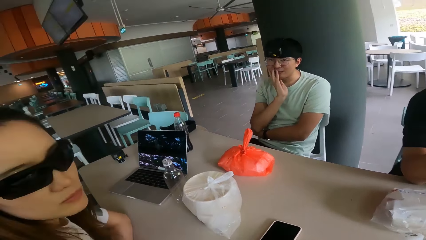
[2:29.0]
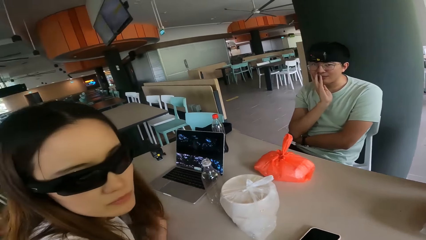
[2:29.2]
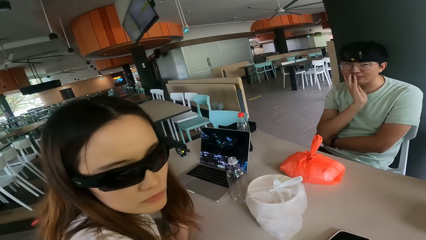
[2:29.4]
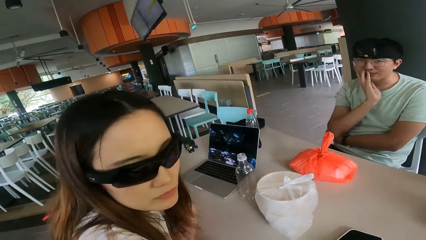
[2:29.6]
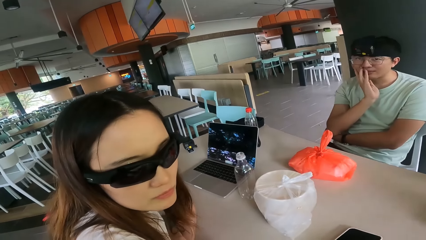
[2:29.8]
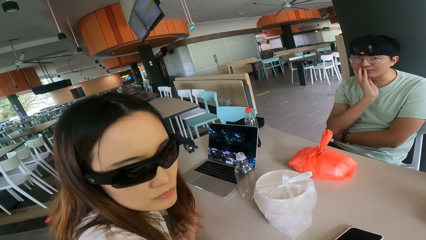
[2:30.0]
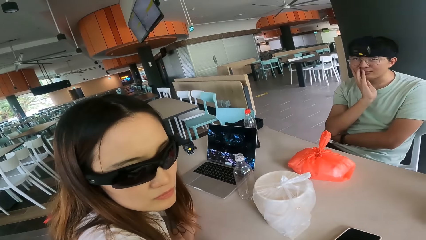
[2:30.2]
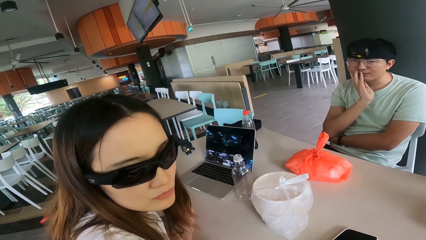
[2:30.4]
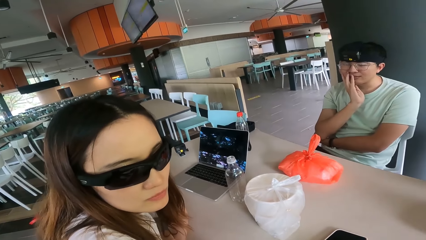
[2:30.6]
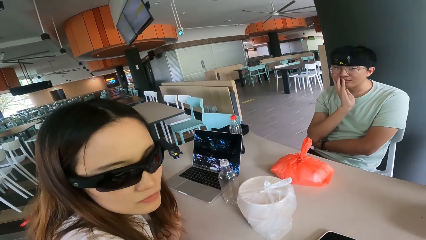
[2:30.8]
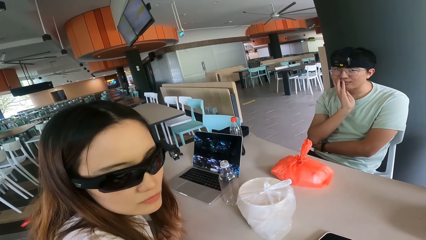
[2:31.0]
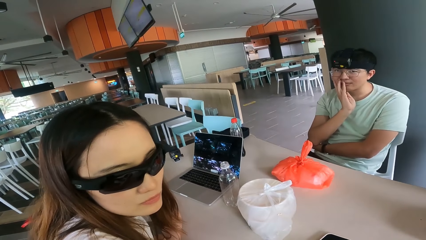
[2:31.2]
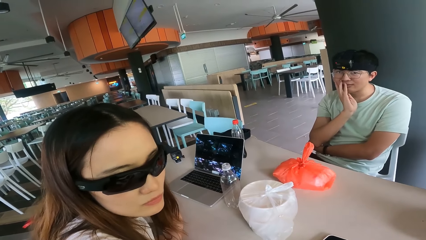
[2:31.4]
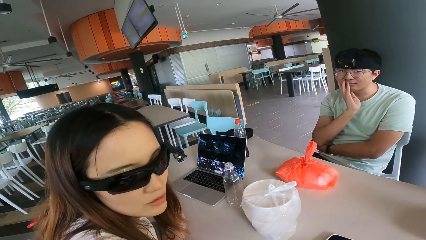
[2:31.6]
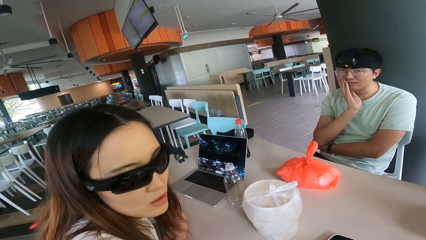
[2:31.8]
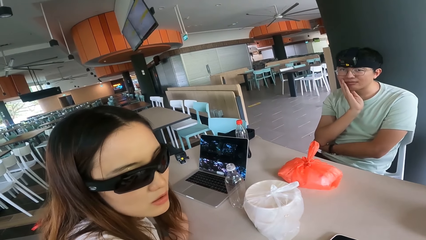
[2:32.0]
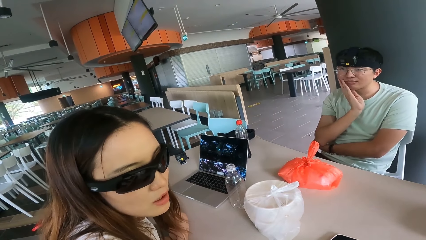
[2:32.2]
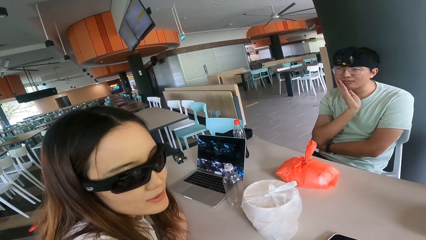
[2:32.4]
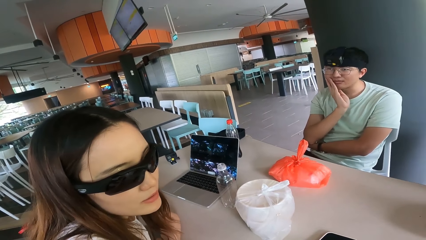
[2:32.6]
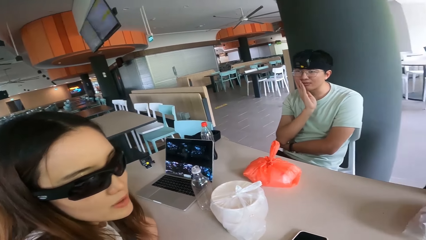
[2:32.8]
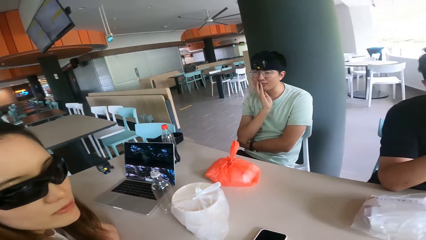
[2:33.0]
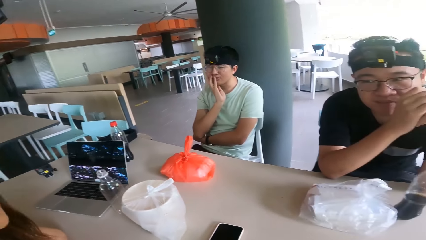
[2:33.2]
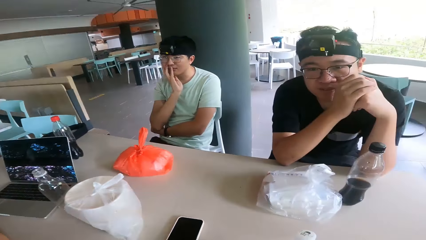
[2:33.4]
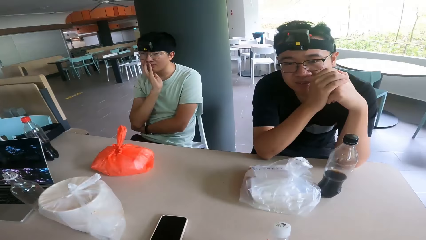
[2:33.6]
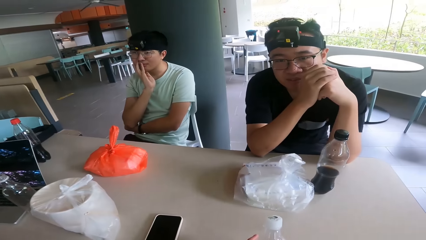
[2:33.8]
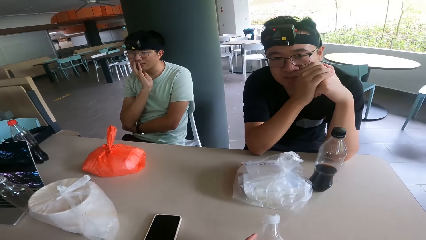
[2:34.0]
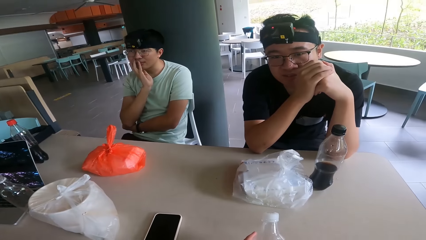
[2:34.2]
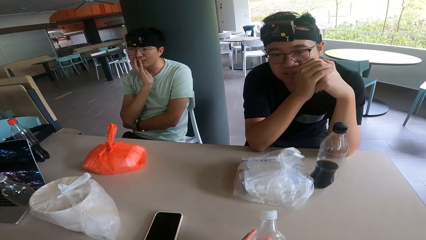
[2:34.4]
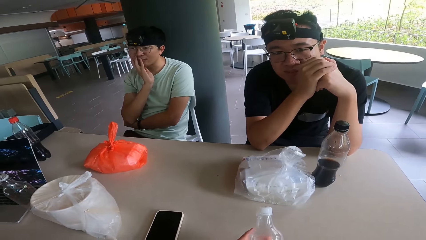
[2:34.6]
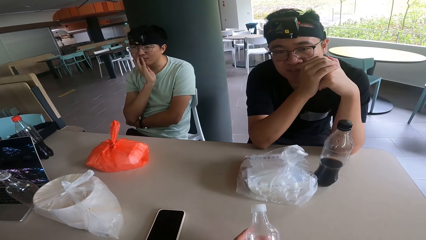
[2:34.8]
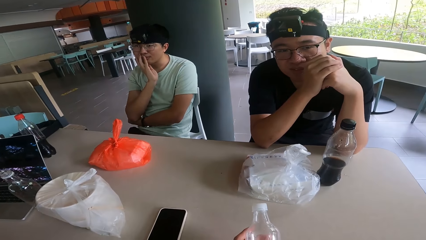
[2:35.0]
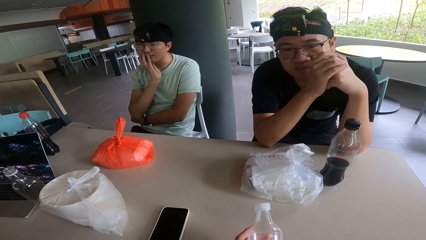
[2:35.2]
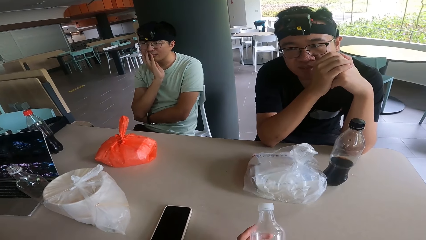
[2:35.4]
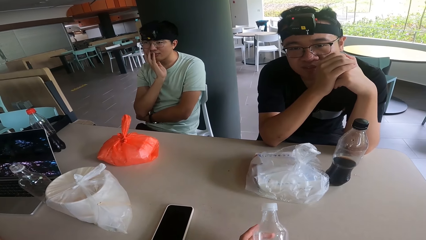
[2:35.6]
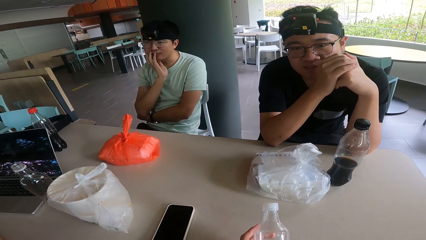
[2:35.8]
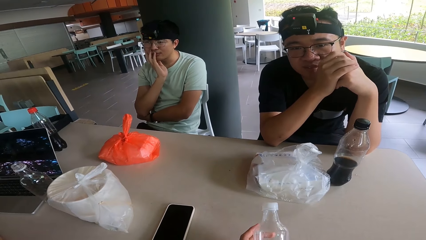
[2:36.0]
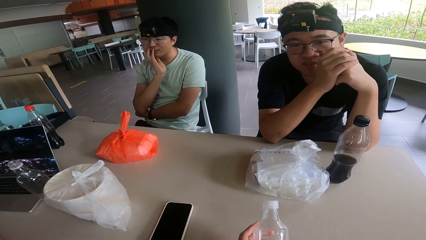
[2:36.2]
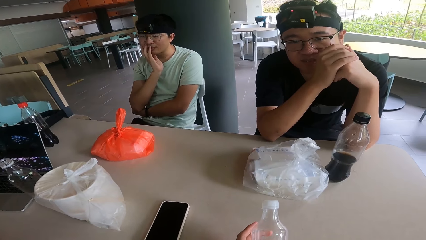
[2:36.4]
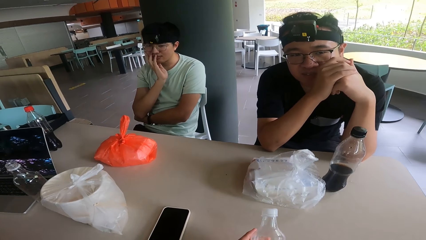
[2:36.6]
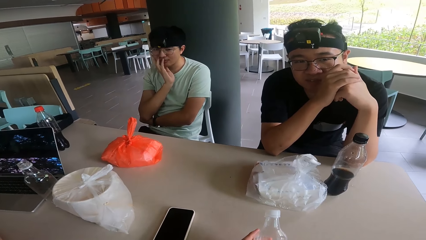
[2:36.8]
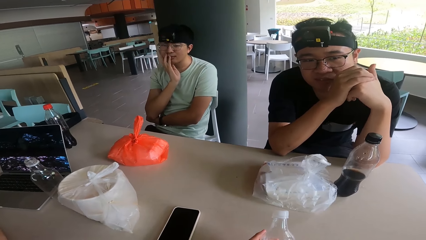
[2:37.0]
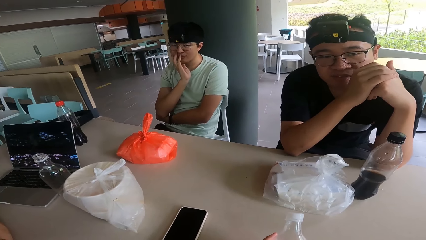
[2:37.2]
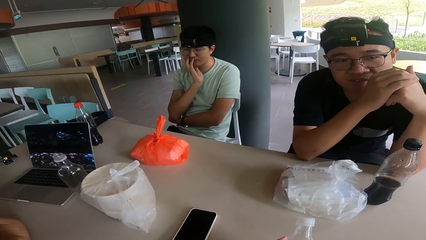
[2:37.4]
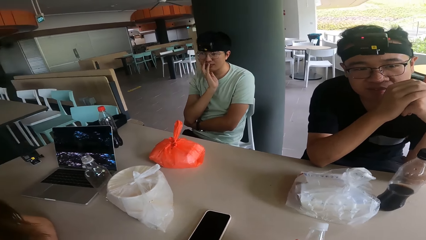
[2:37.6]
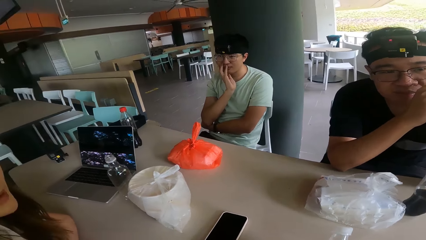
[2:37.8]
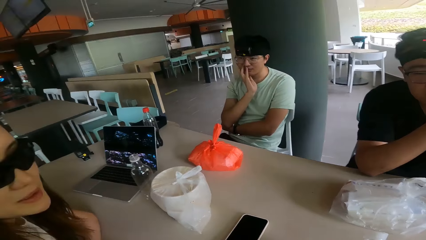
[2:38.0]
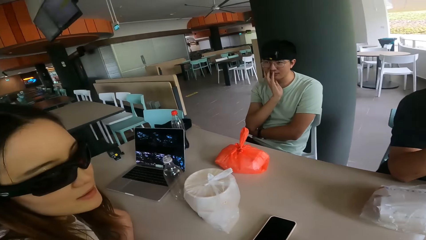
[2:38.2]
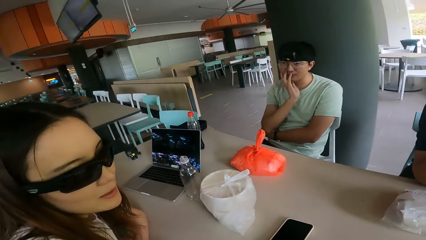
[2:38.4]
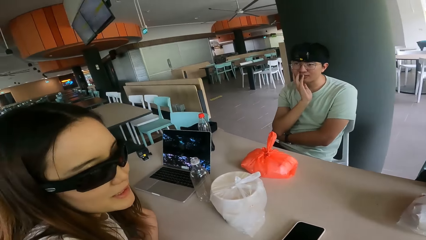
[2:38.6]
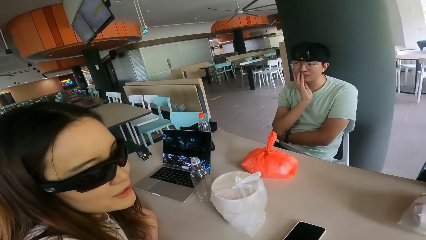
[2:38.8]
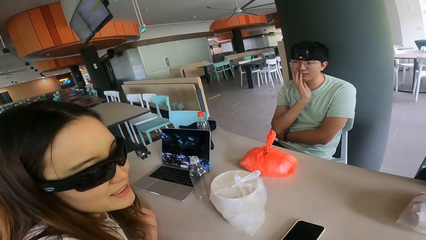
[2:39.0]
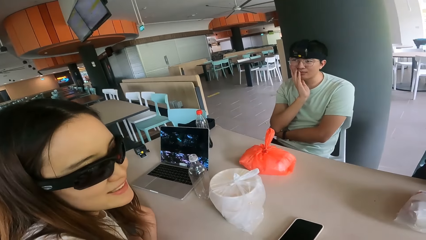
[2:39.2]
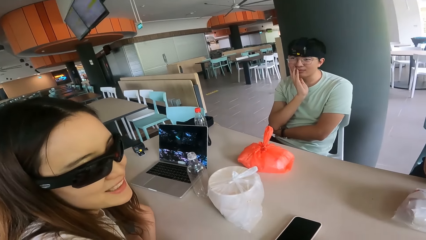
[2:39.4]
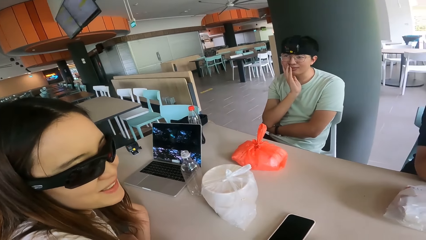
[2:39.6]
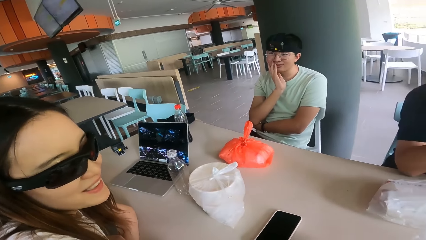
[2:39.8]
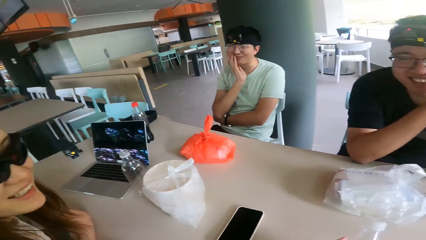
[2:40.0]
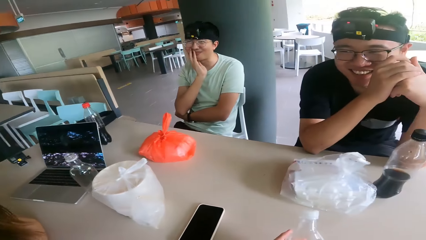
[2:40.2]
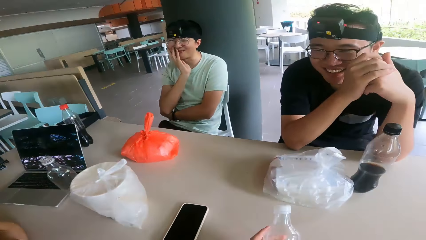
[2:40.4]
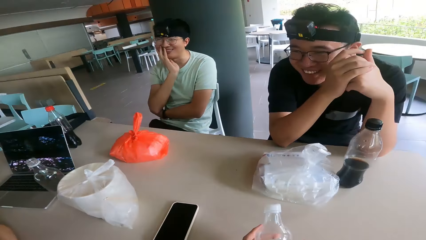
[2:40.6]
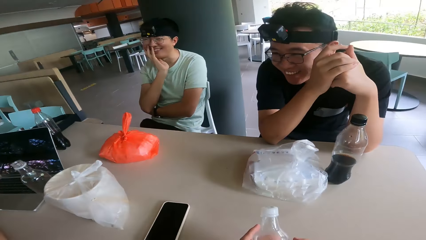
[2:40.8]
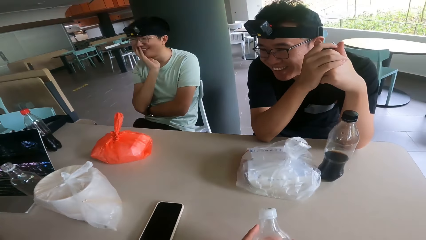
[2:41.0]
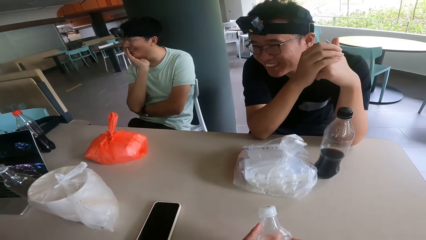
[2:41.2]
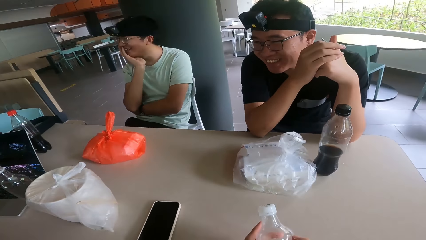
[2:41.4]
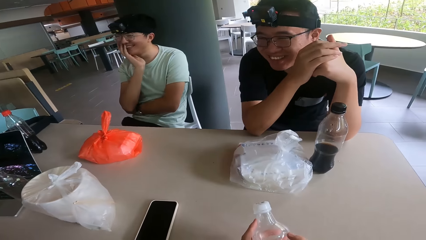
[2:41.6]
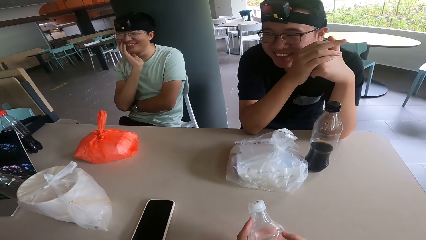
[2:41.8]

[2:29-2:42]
The camera wearer converses. A woman looks at the camera wearer. A man nods his head. He nods his head again. The woman laughs.

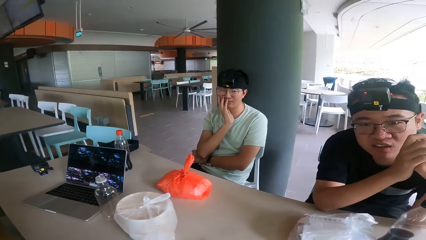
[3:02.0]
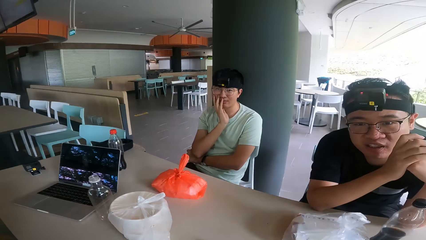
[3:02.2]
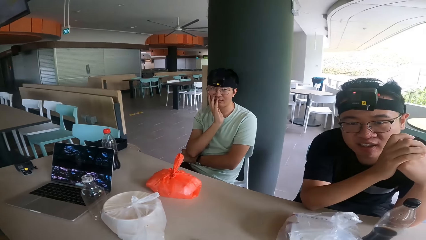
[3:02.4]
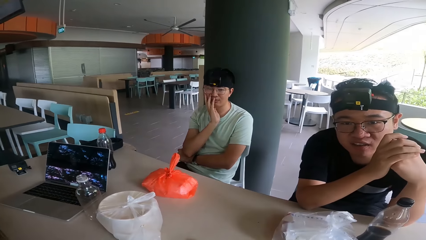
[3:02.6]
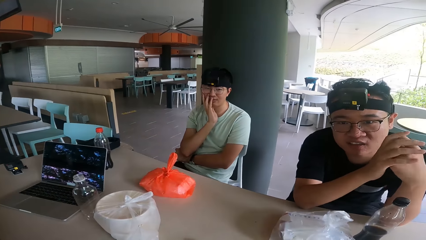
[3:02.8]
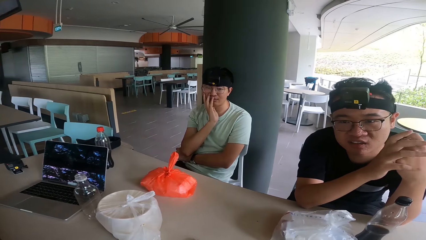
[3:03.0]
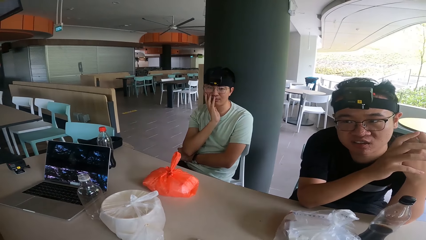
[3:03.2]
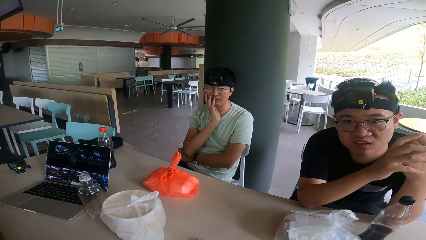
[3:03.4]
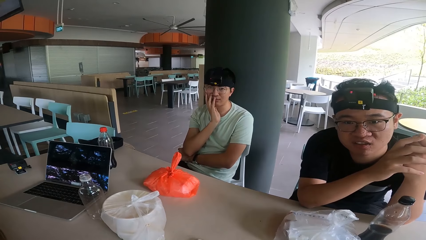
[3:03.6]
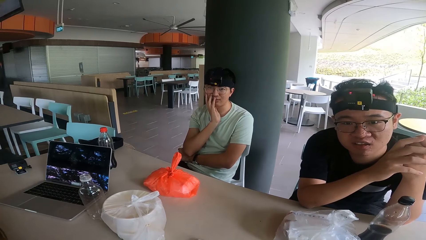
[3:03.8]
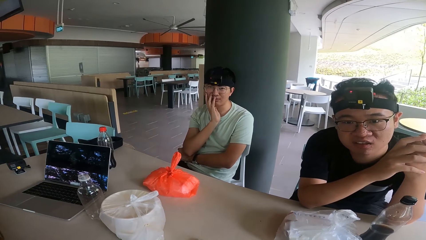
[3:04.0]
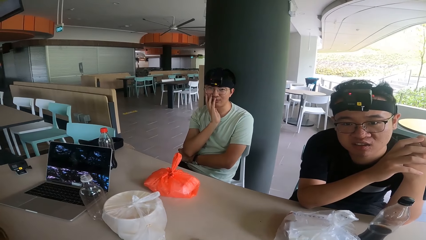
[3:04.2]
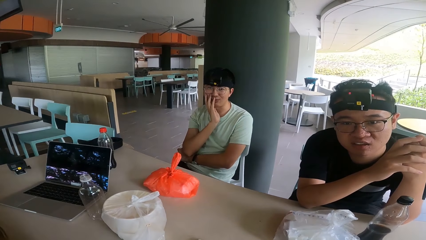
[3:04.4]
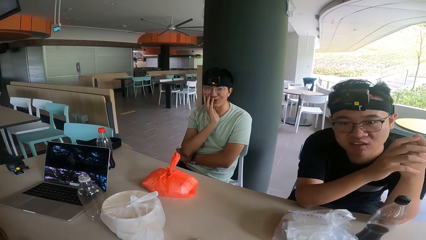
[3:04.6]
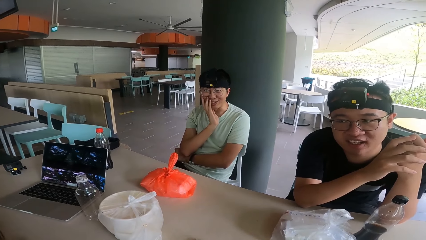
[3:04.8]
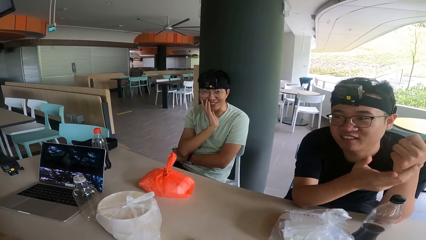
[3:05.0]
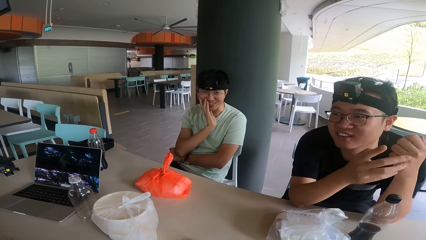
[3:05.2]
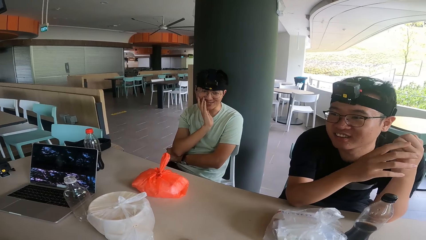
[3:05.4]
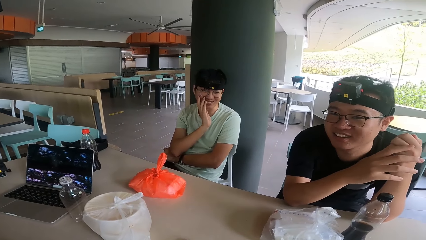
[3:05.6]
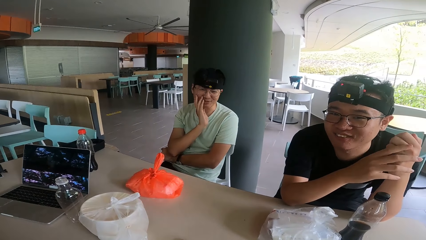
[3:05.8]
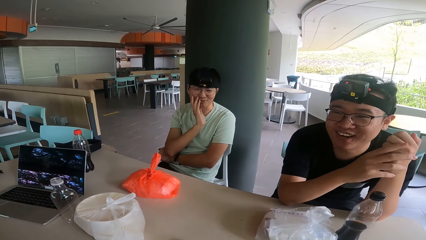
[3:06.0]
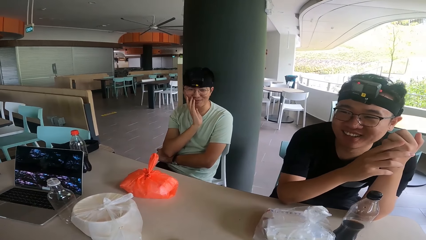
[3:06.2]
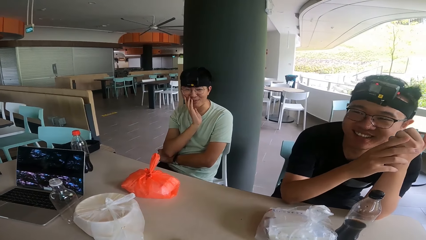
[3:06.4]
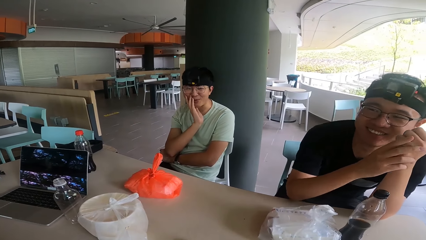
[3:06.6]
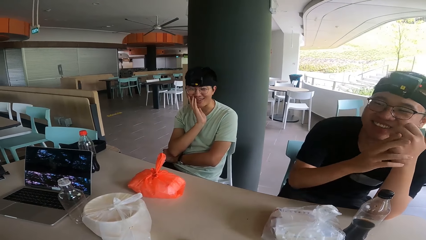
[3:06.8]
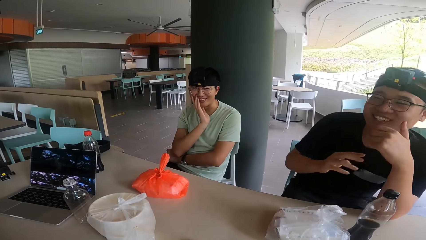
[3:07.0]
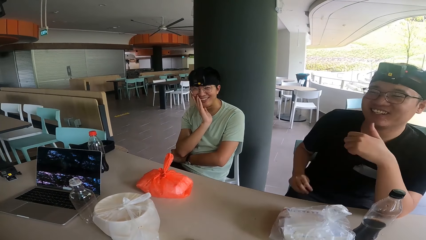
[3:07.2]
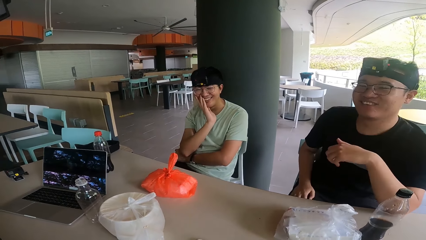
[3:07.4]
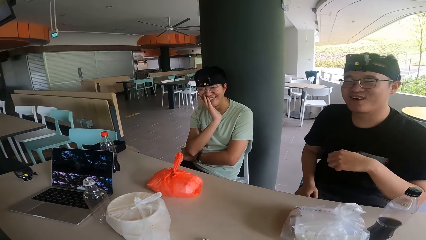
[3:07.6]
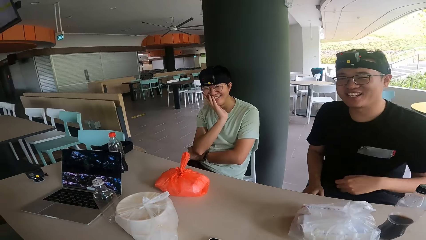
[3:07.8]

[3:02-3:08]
A man converses and moves his hand.
